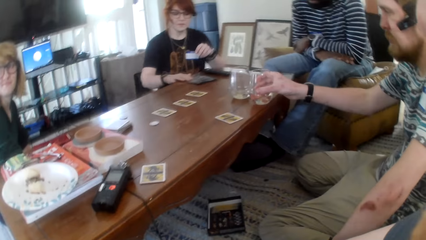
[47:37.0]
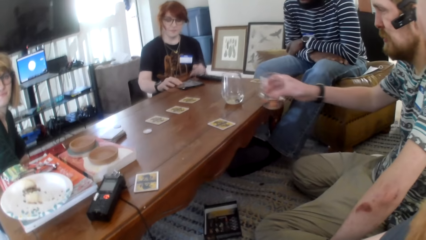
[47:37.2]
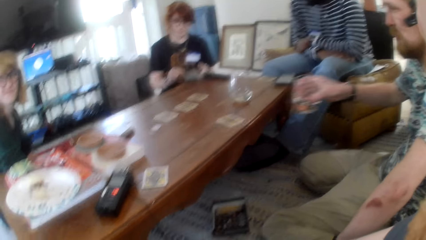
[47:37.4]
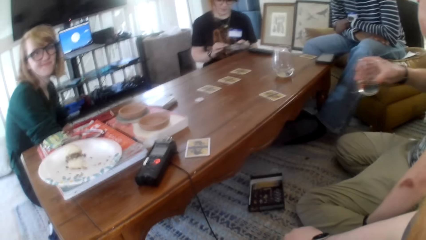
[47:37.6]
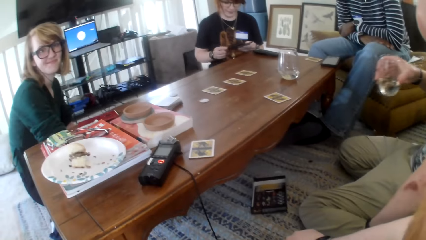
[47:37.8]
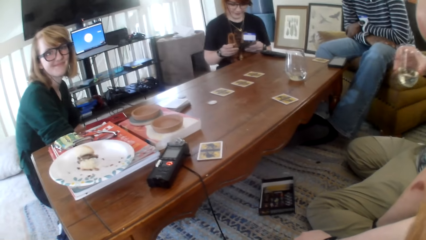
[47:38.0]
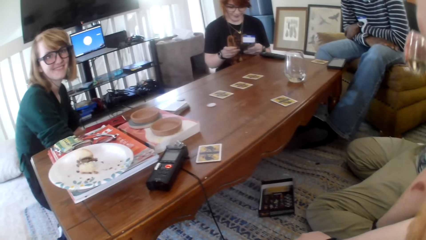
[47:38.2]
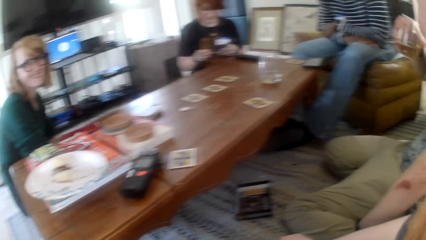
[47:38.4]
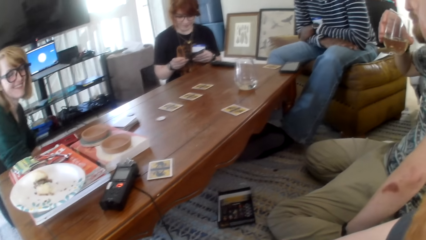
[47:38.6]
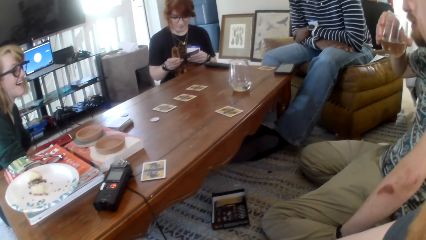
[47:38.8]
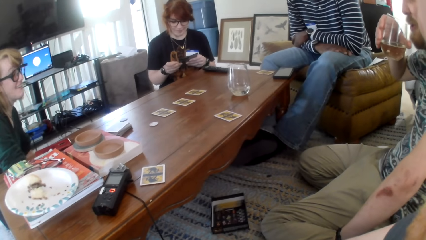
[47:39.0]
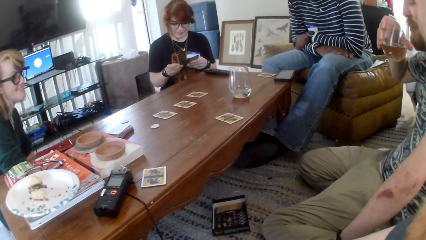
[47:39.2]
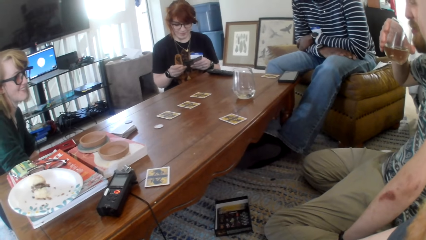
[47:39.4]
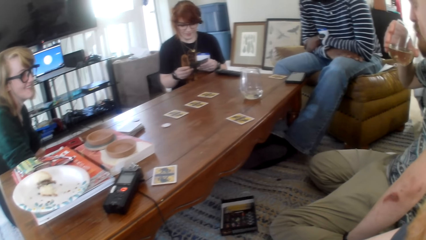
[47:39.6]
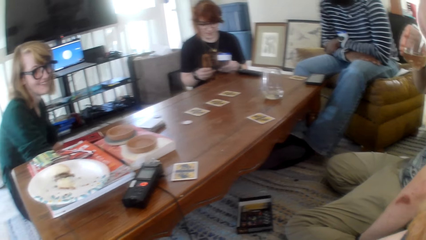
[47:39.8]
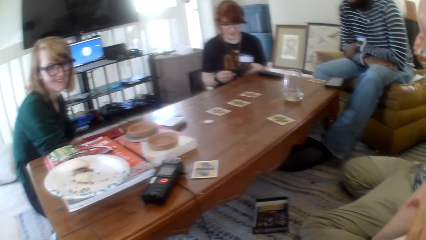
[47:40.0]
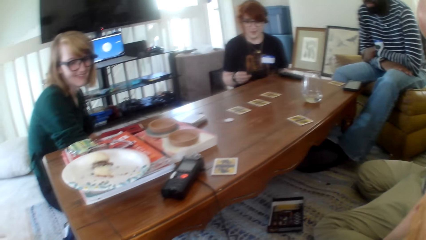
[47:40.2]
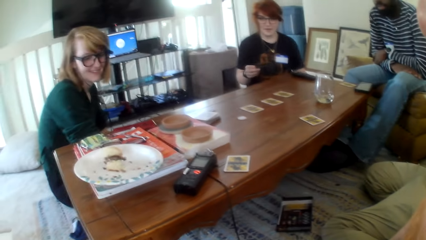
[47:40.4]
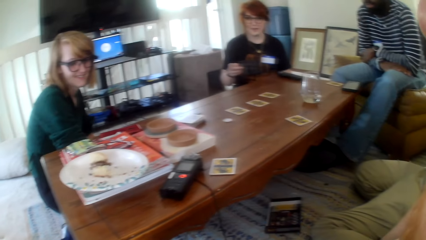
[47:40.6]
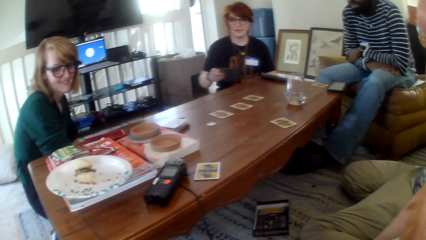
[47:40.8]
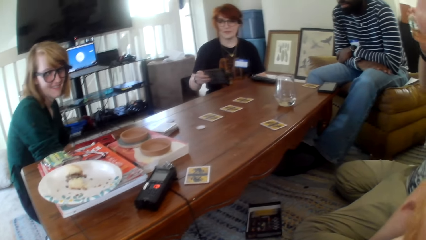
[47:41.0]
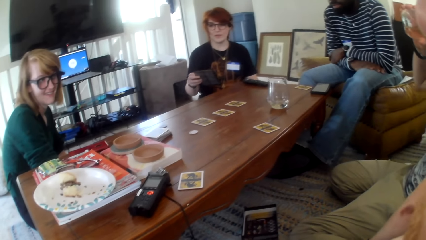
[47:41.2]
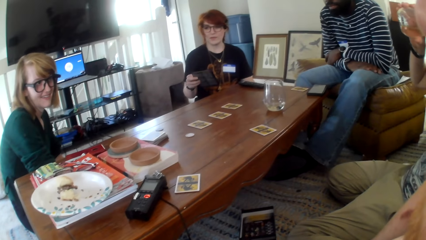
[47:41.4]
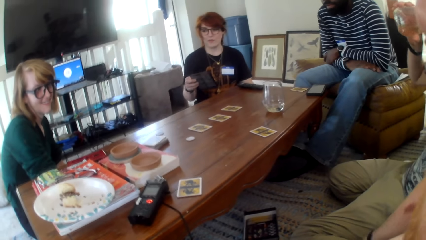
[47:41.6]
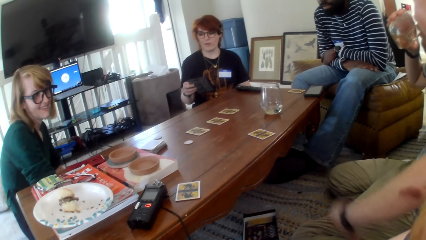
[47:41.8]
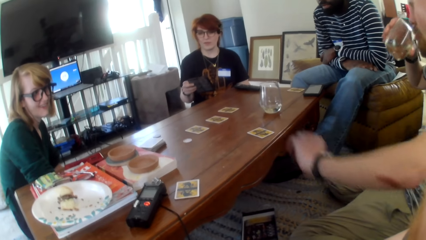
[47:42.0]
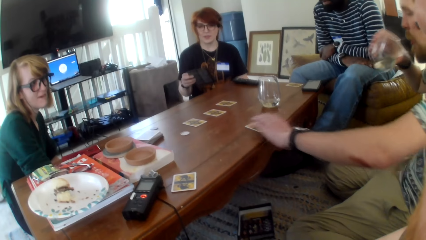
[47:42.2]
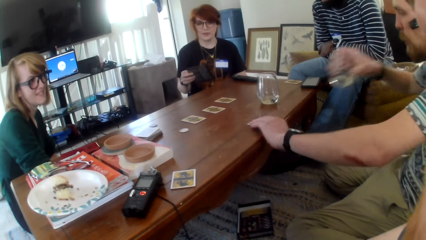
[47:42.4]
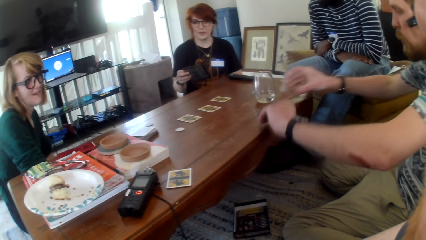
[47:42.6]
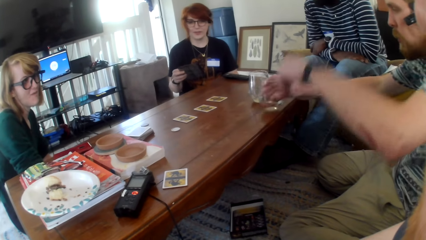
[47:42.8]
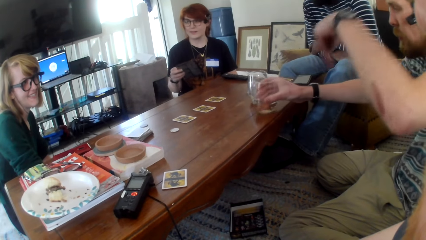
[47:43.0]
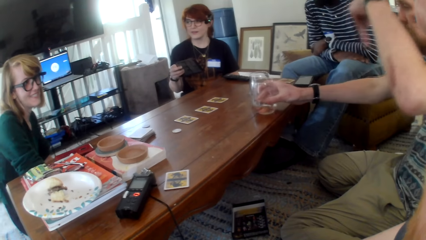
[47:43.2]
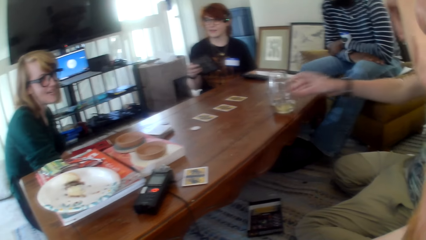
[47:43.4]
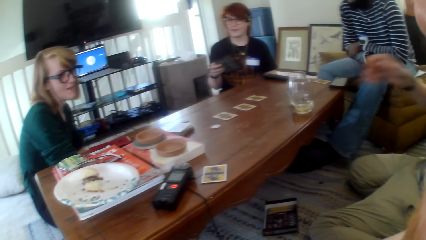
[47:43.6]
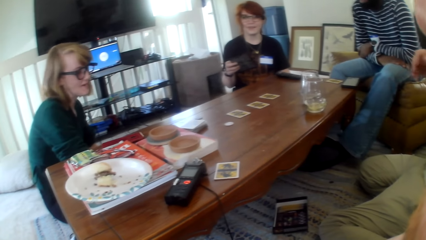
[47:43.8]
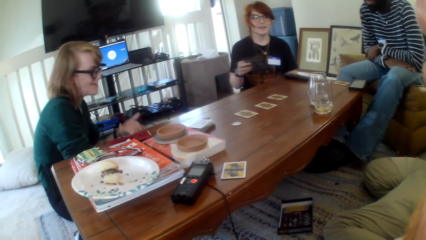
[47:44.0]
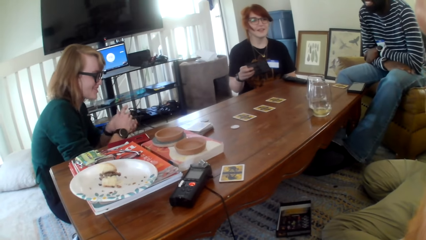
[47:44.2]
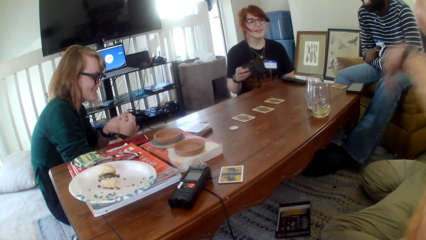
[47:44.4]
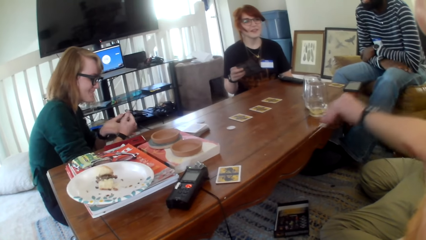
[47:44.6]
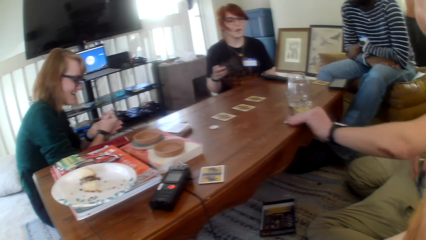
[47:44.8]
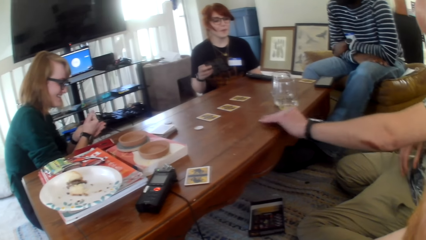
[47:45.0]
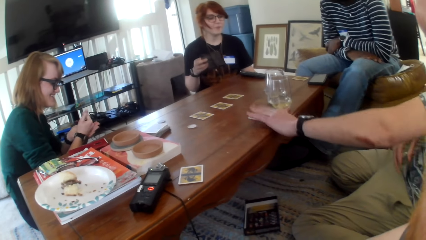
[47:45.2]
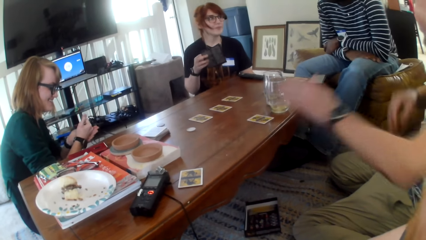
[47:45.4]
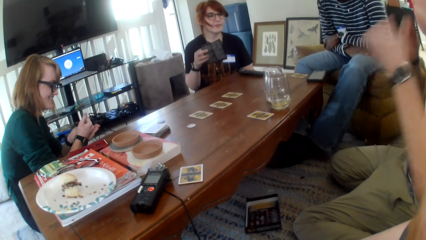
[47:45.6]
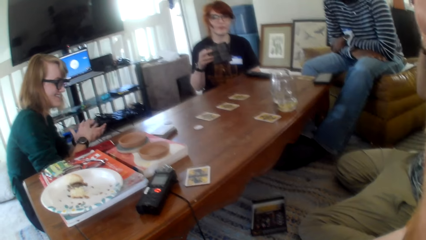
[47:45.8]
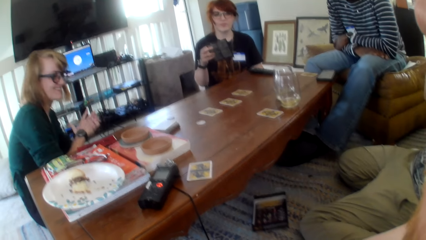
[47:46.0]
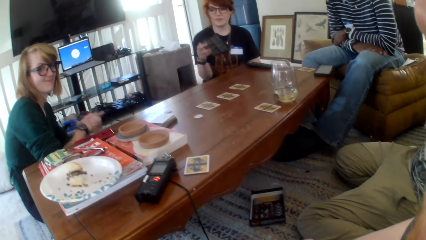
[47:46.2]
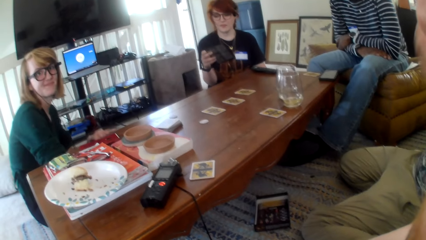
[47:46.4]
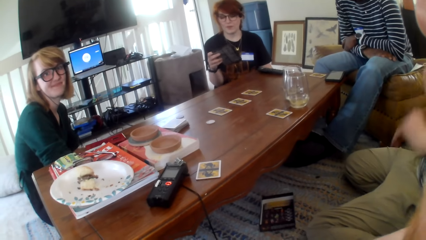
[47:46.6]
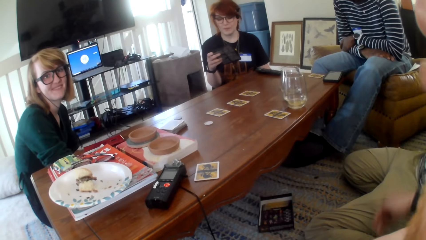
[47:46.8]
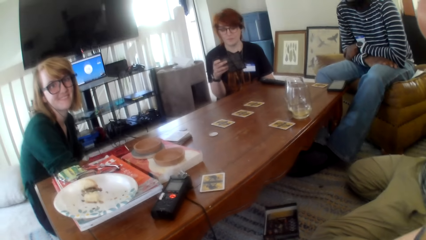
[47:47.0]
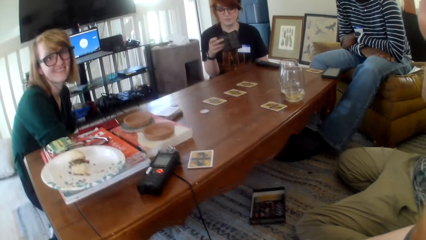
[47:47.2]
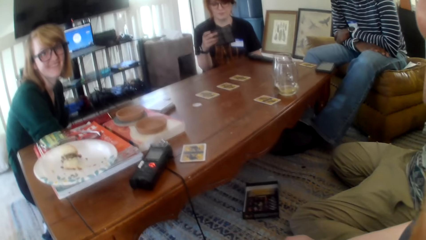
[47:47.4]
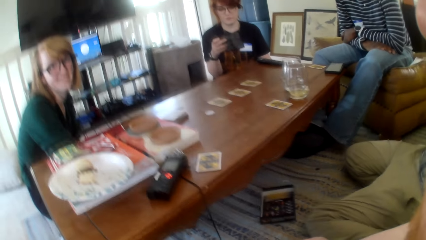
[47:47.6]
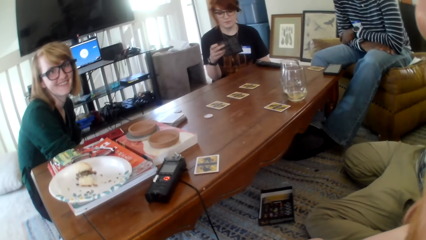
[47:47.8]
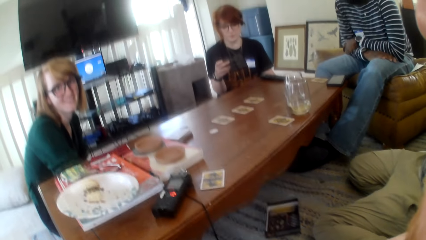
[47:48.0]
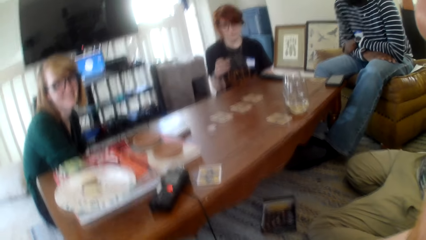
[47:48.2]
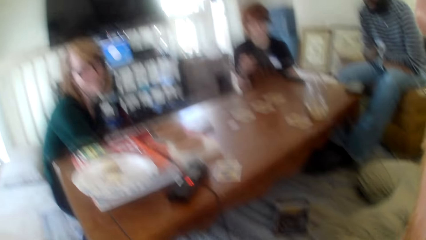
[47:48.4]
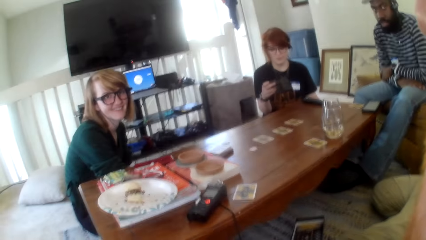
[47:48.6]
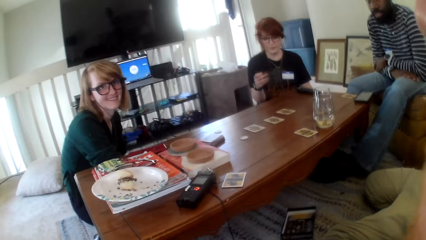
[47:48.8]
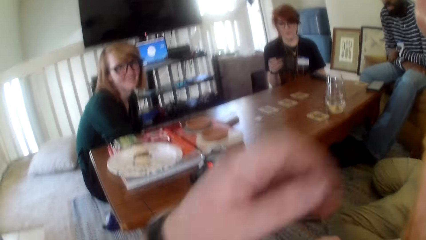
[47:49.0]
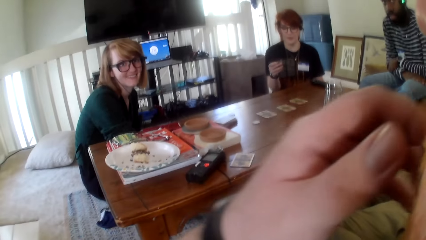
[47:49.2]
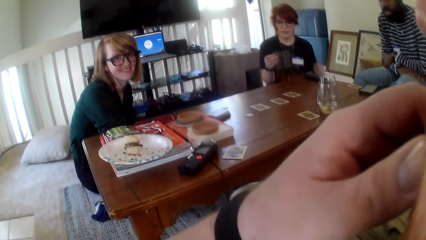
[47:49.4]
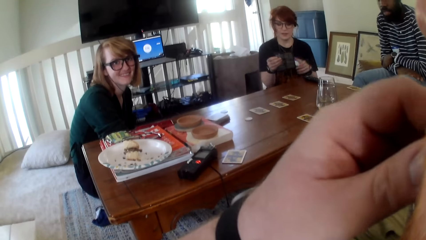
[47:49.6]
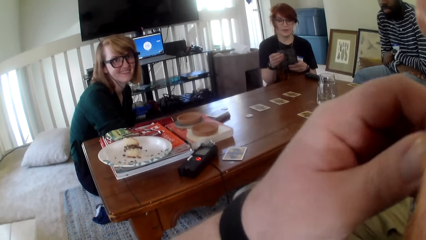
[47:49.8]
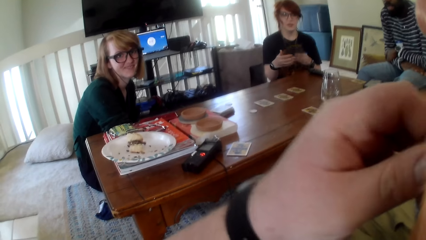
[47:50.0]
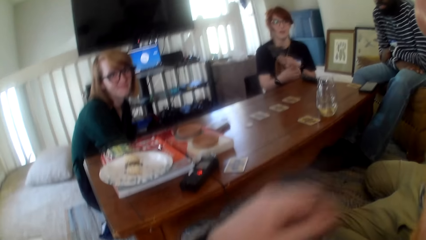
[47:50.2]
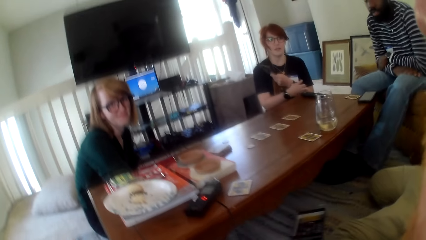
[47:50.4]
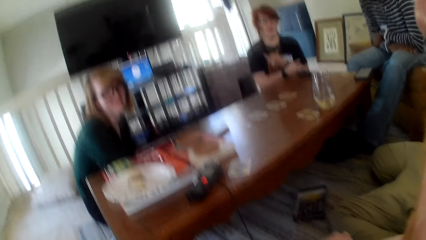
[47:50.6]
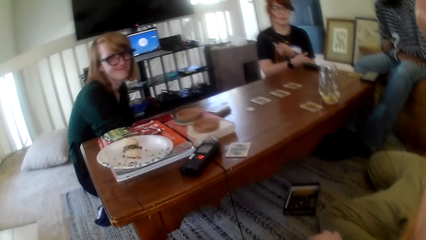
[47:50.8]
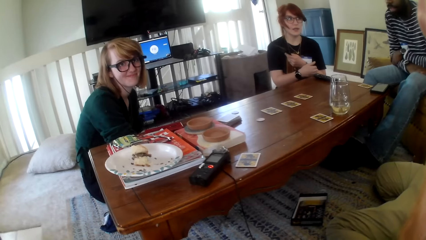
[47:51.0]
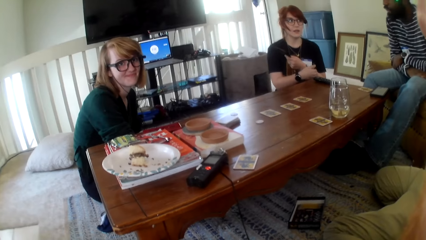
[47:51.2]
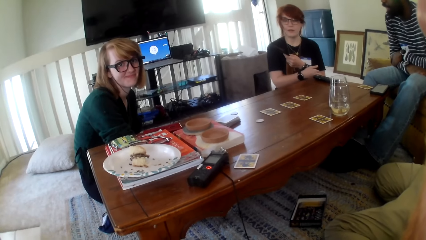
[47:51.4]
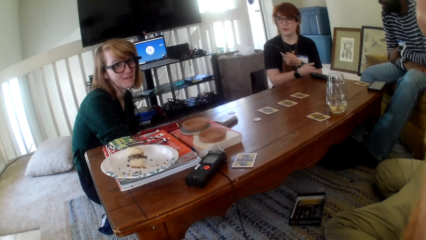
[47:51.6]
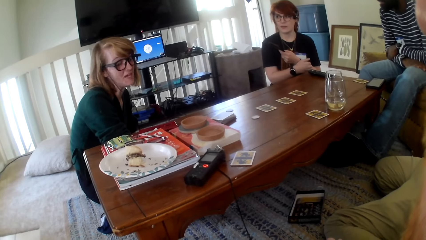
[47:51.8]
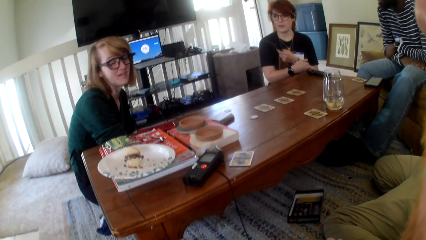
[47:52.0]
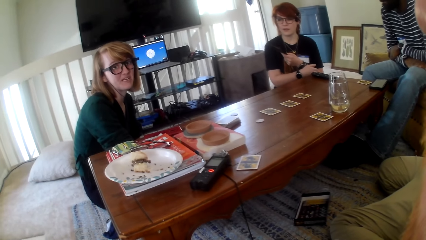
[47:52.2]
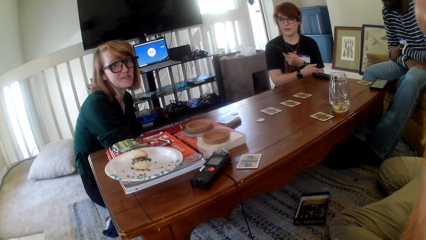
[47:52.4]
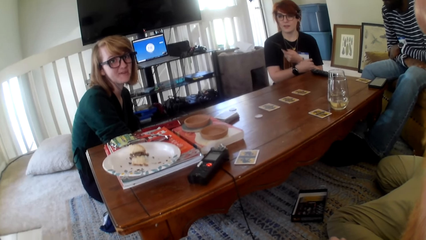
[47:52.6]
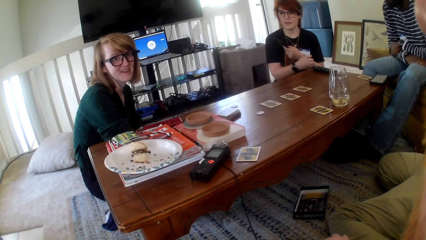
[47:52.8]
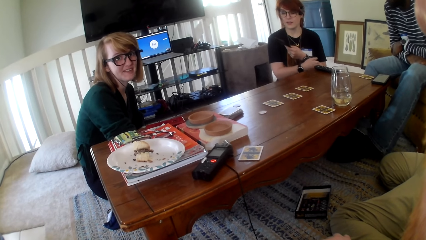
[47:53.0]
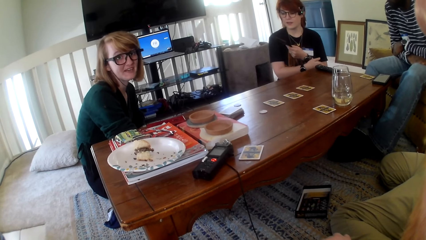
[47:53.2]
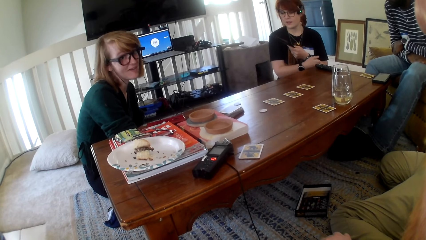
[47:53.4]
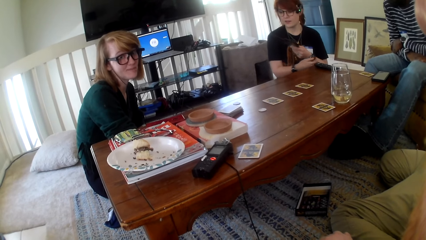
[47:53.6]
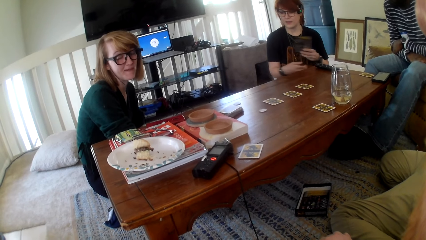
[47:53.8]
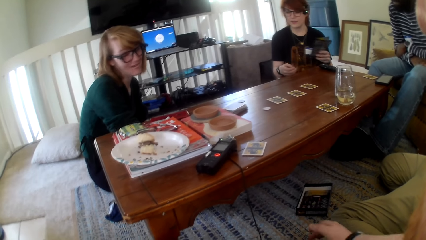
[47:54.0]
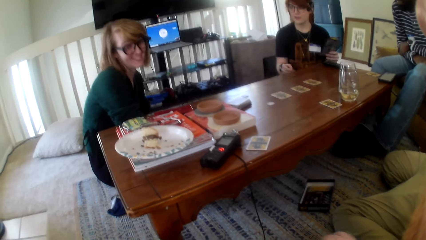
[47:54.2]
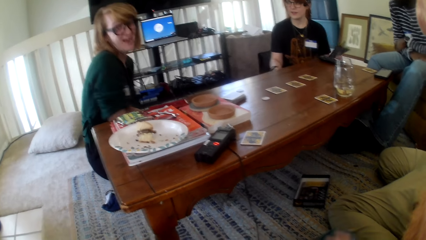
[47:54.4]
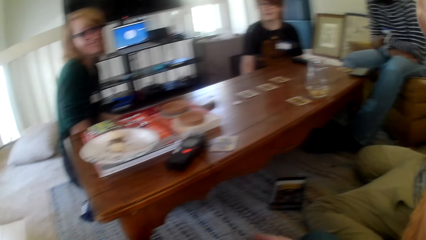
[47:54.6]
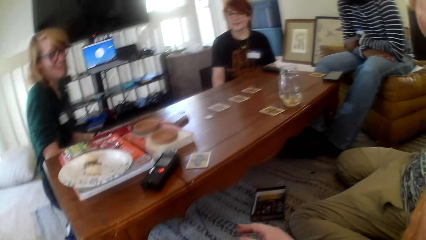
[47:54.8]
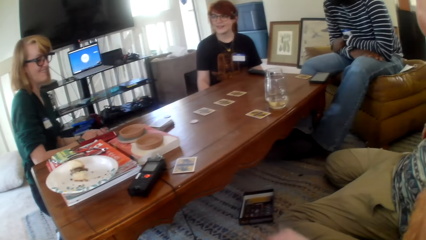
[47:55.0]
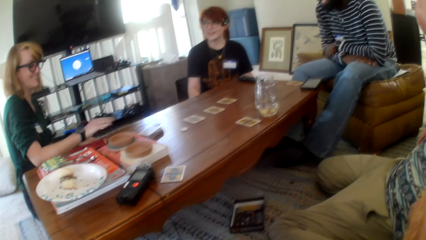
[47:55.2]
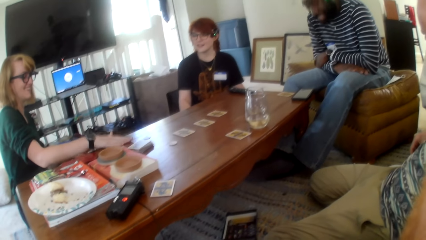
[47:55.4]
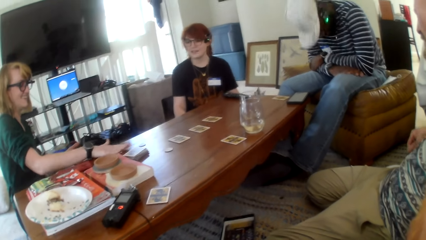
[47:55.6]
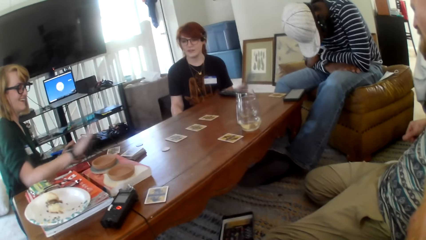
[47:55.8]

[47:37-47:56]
A person picks up a glass on the table. The person drinks from the glass. The person picks up a card on the table. The person places the glass on the table. The person places the card on the table. The camera wearer rubs their face.
